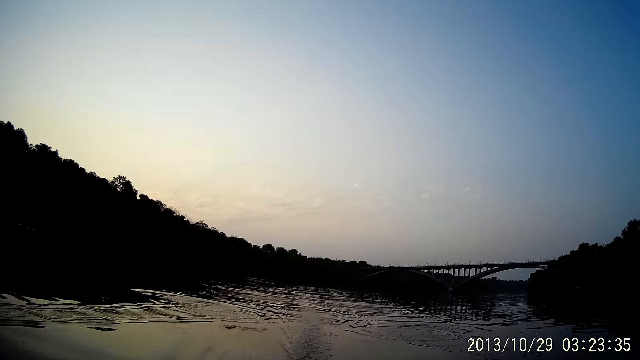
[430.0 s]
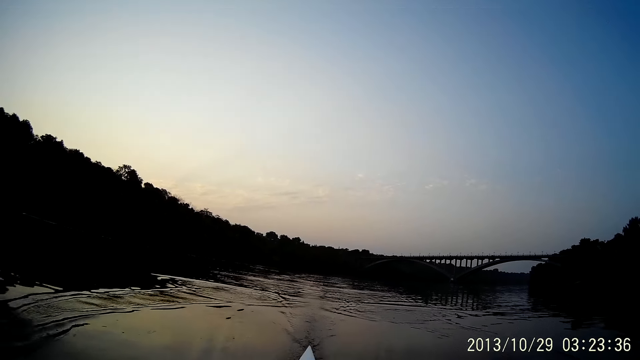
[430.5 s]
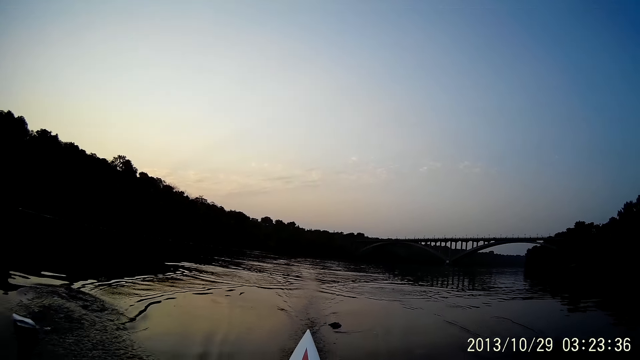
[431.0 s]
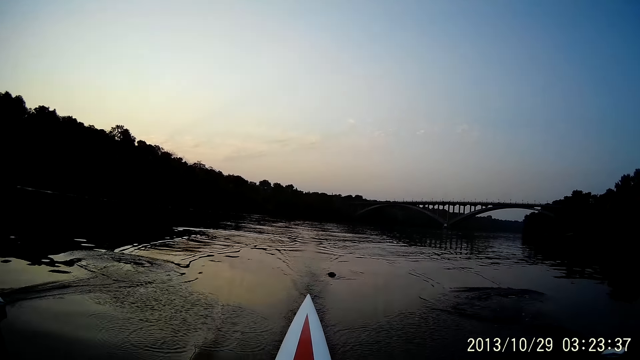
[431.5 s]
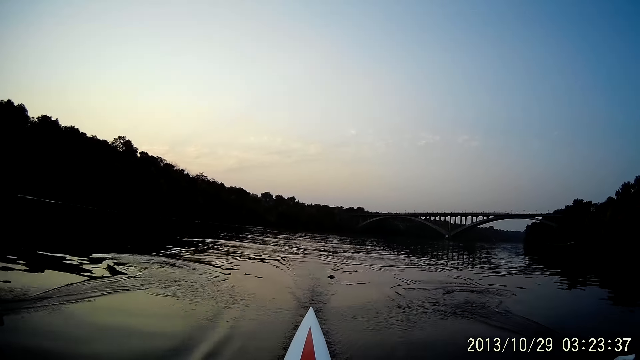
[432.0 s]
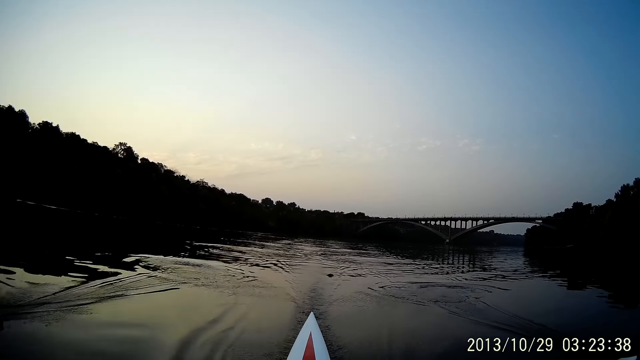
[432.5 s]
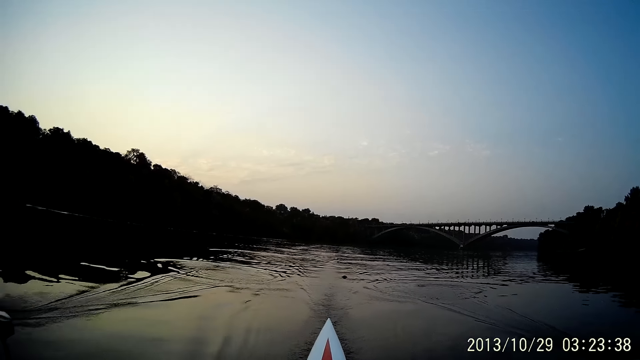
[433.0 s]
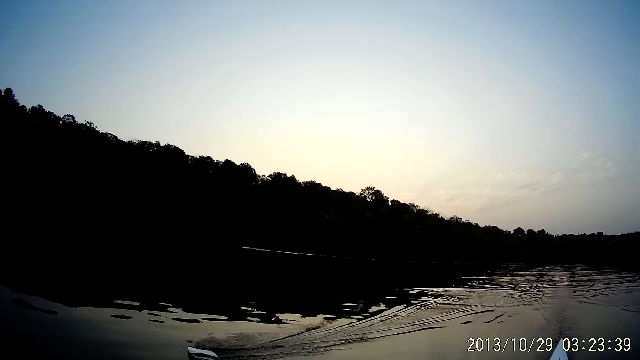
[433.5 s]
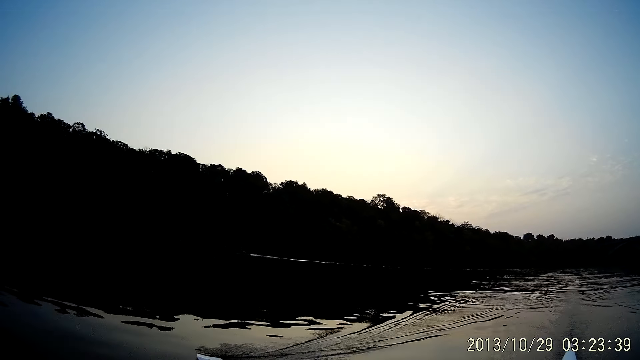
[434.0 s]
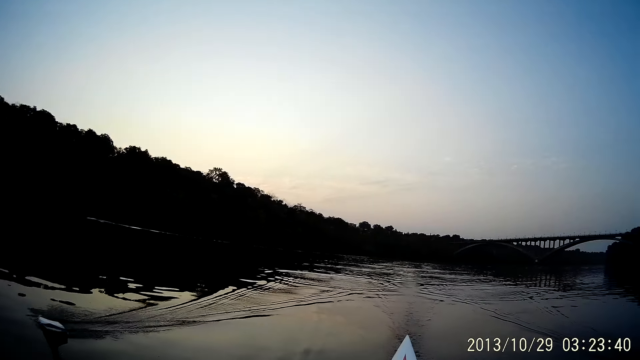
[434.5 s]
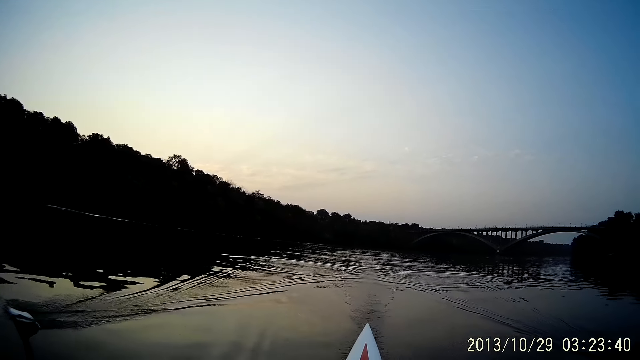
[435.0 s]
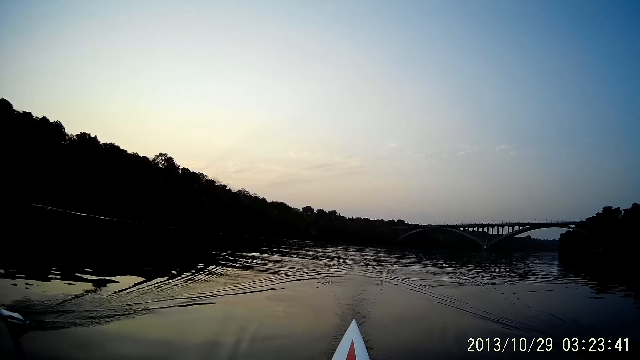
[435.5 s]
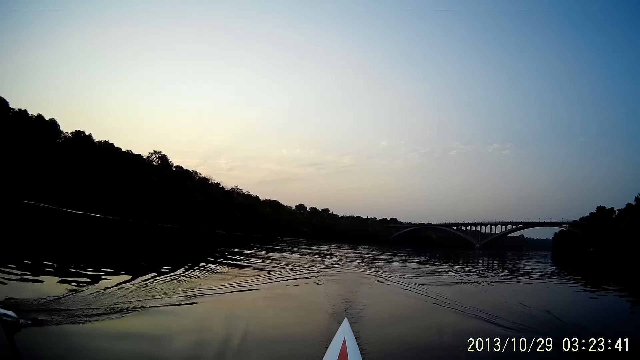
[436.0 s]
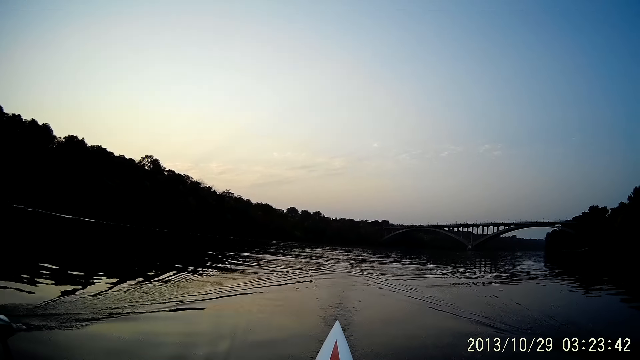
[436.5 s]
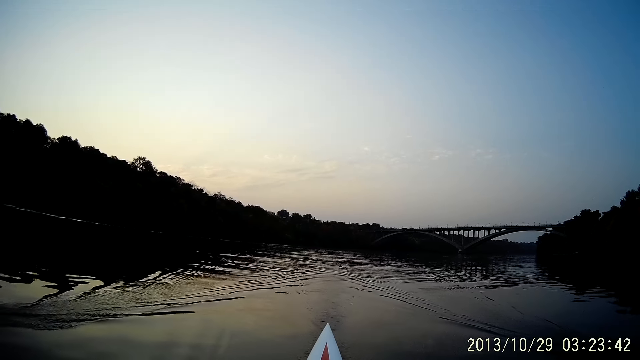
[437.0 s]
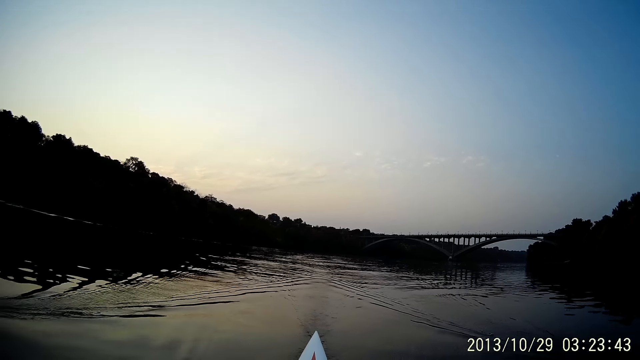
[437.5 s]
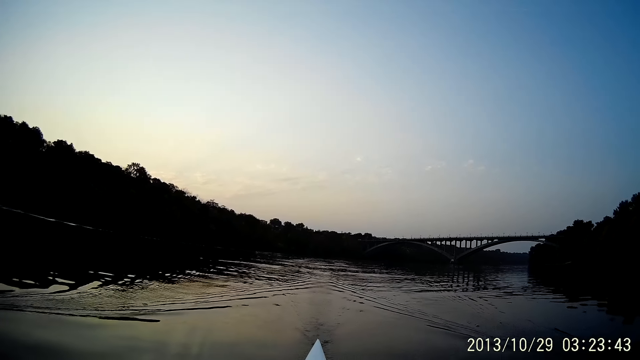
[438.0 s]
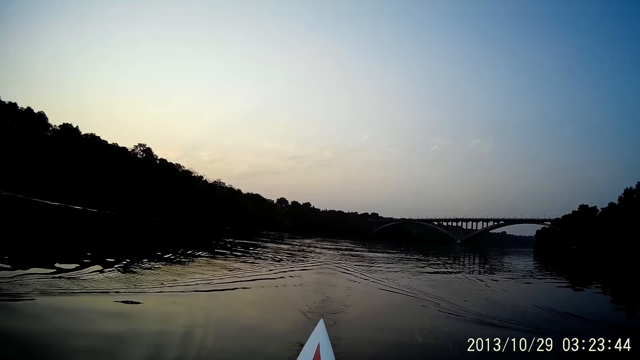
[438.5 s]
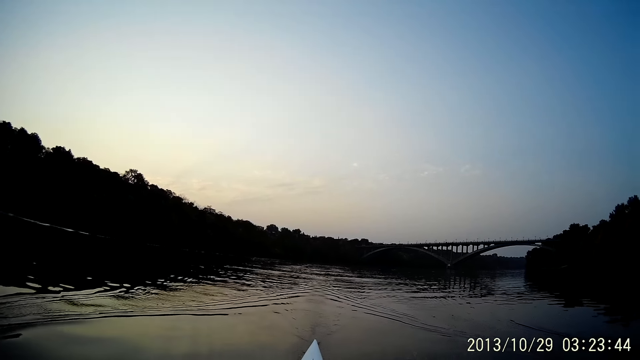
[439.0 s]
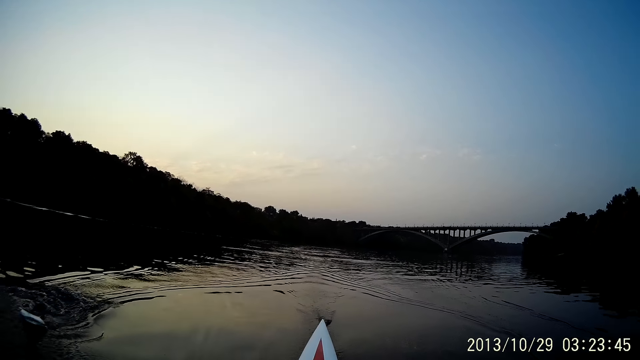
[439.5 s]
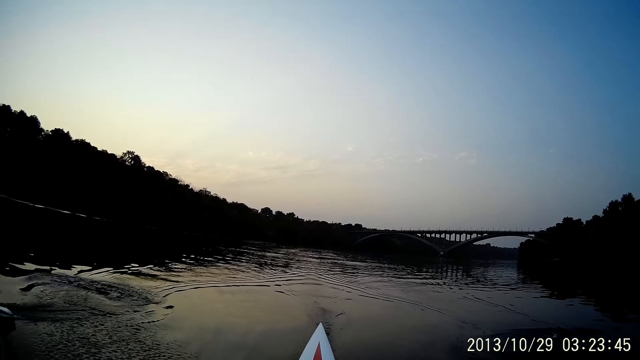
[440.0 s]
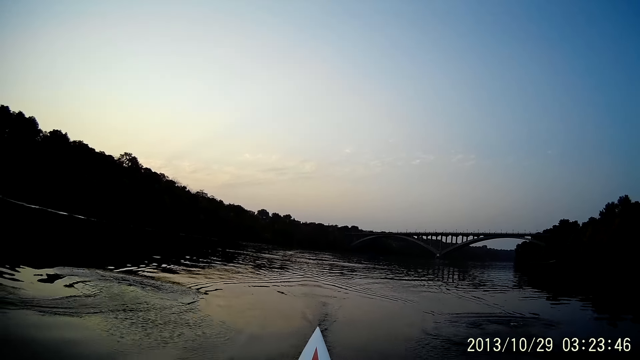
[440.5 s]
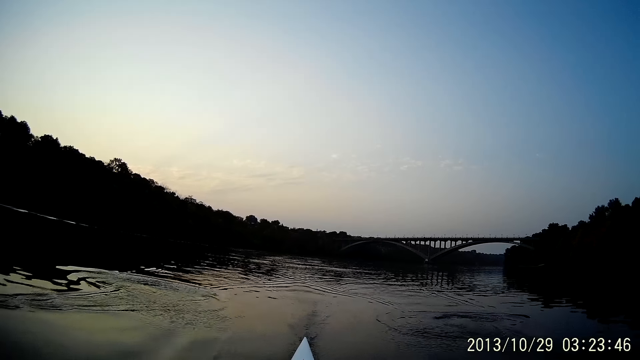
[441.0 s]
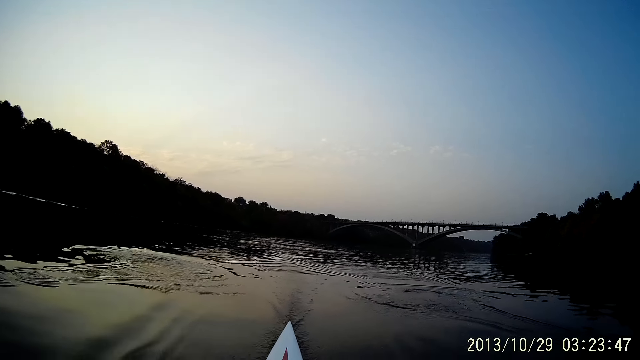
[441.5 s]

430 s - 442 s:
The camera wearer pushes the boat oars with his left hand.

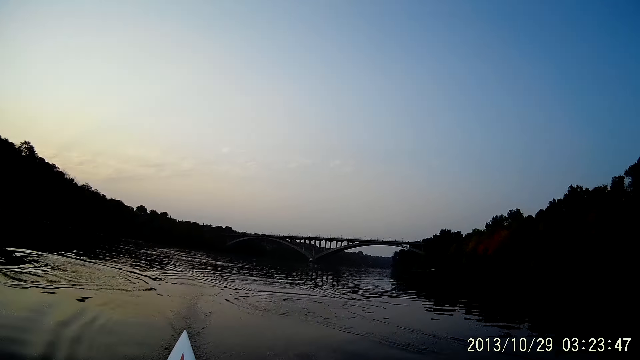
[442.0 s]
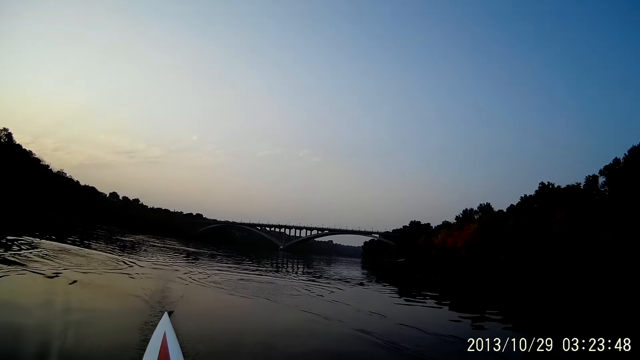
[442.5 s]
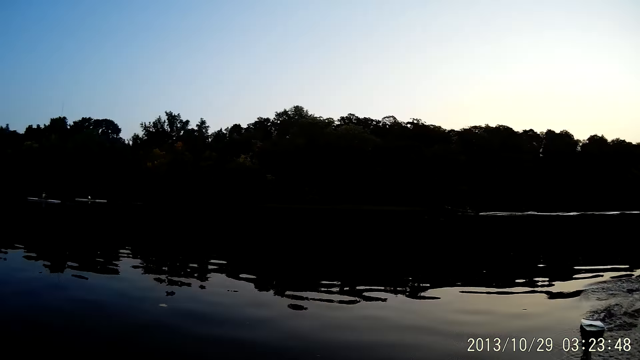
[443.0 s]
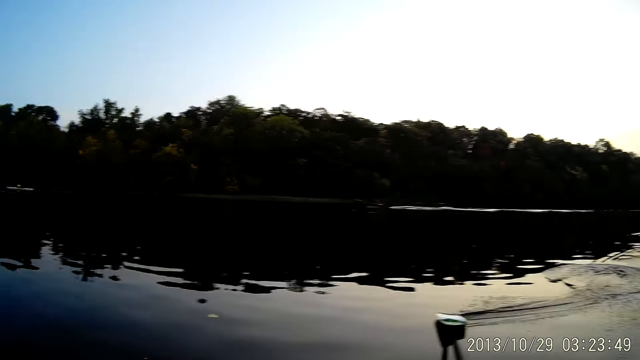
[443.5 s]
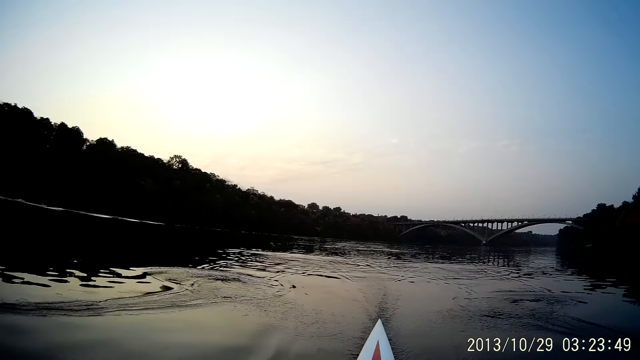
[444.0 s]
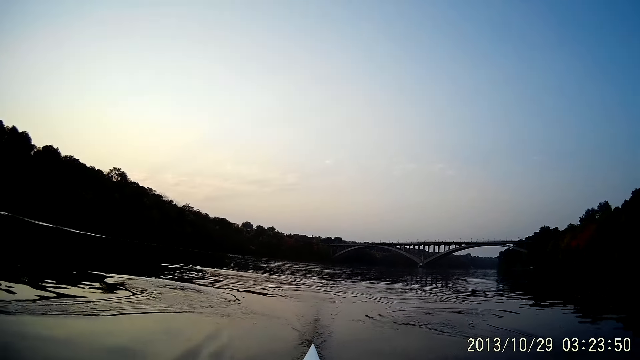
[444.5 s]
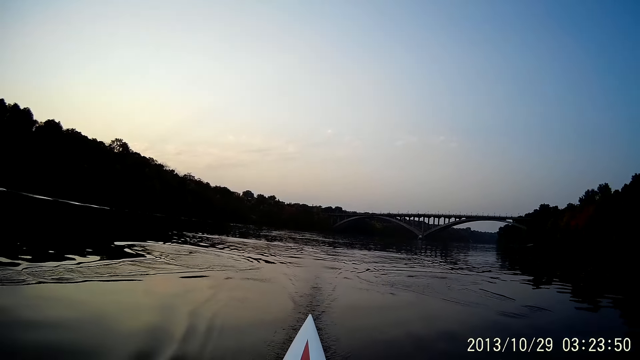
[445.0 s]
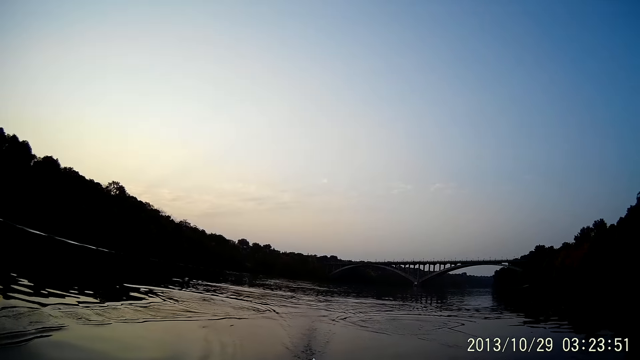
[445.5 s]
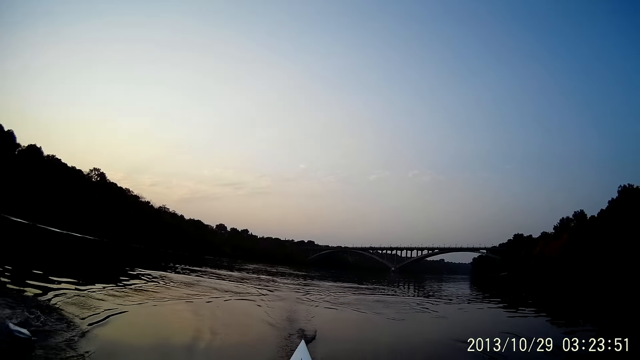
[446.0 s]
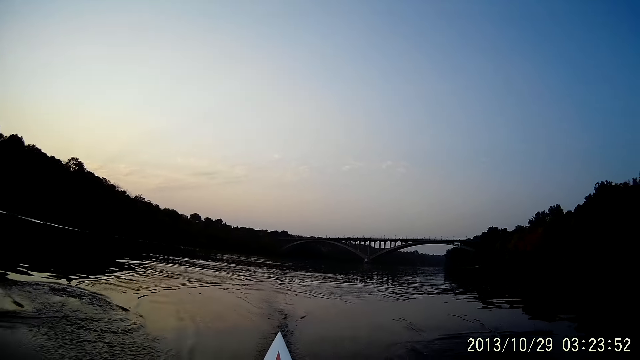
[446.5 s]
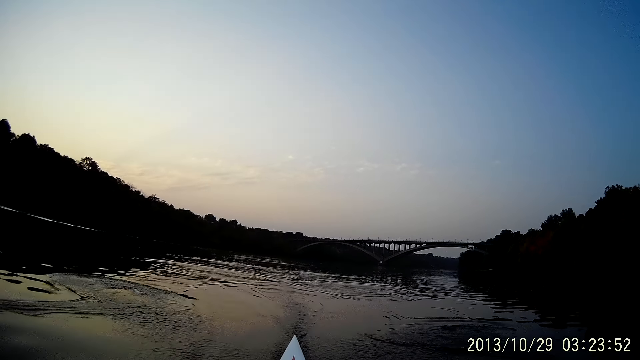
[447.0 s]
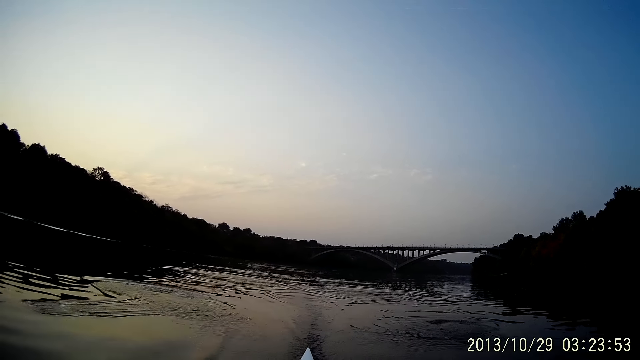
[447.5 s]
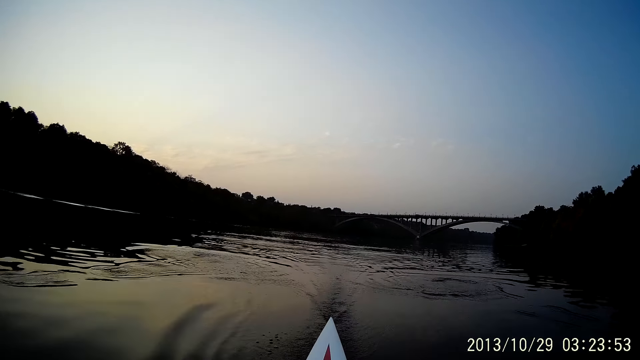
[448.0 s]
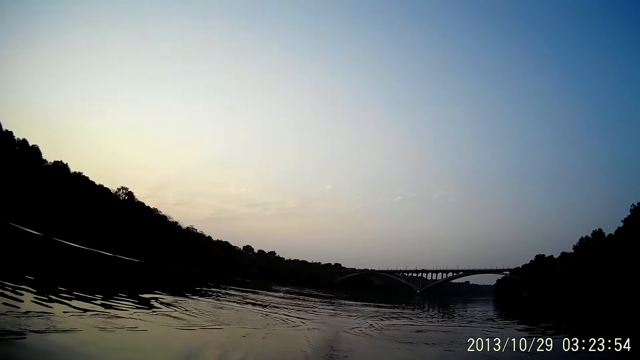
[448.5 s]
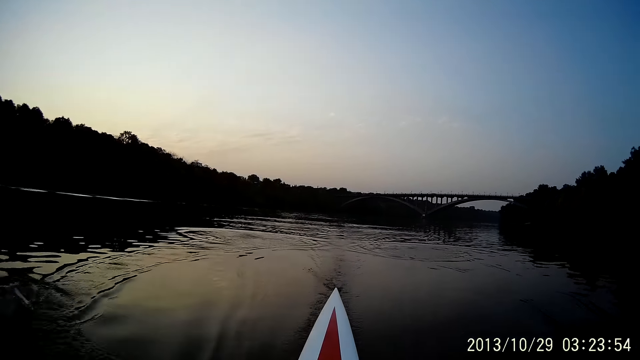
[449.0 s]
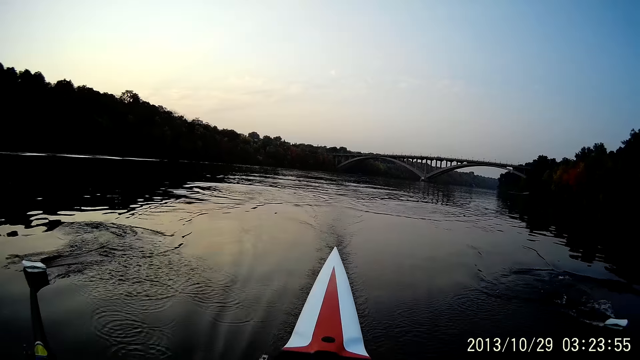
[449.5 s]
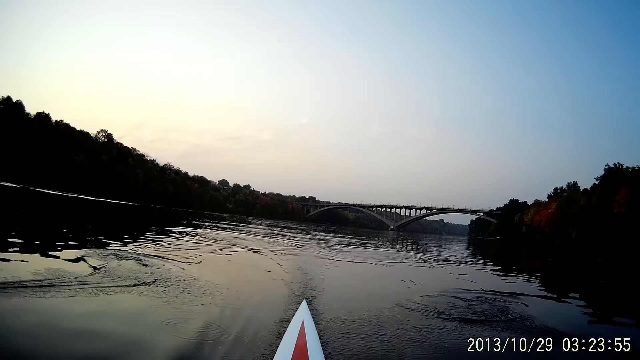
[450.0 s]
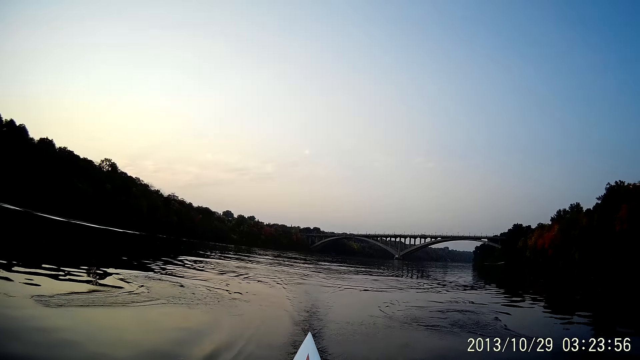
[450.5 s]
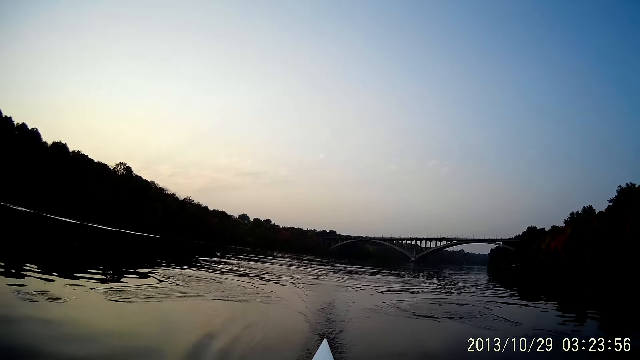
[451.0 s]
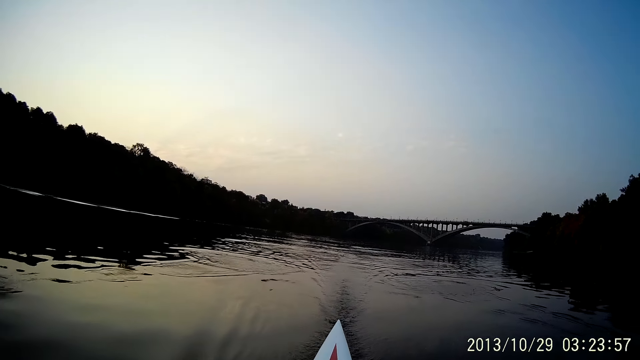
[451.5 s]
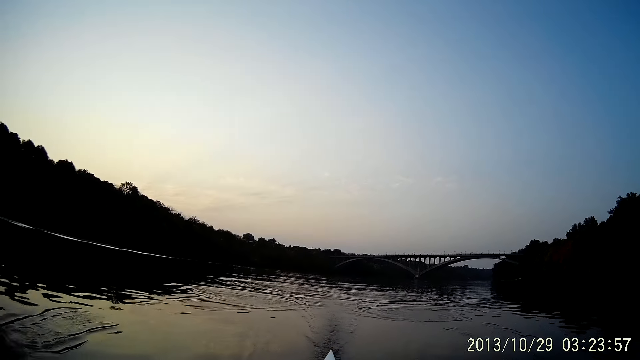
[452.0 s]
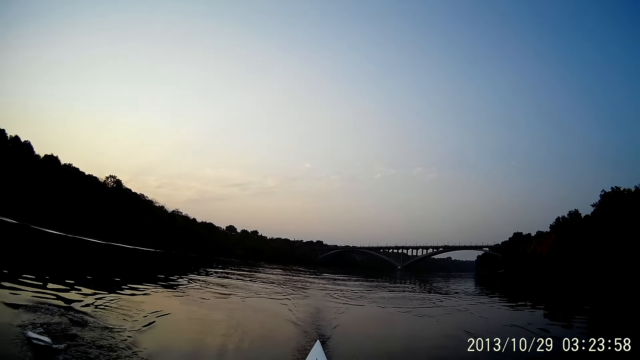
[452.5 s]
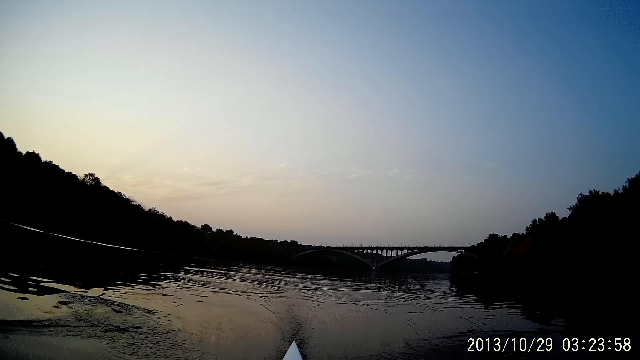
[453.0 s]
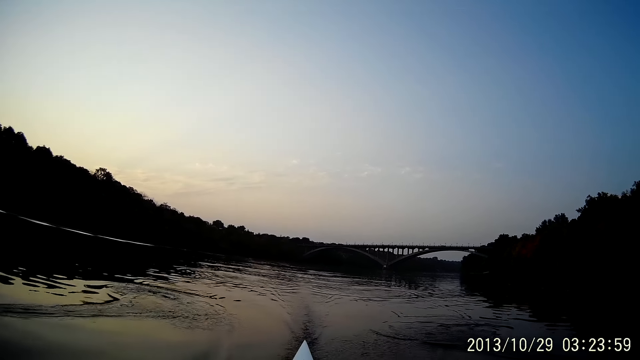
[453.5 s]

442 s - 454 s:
The camera wearer pushes the boat oars with both hands.
